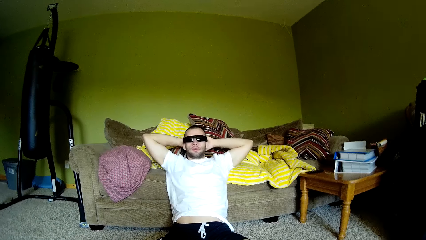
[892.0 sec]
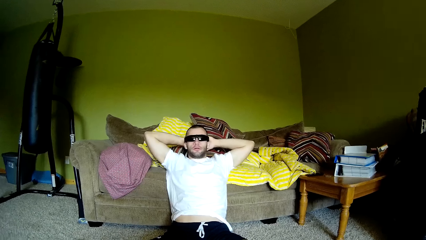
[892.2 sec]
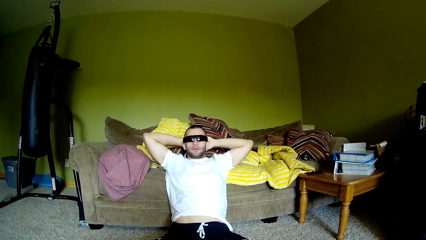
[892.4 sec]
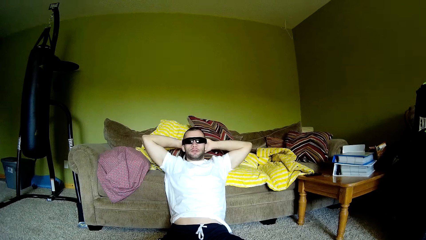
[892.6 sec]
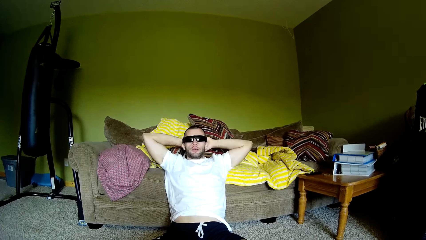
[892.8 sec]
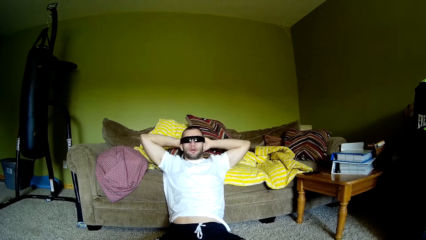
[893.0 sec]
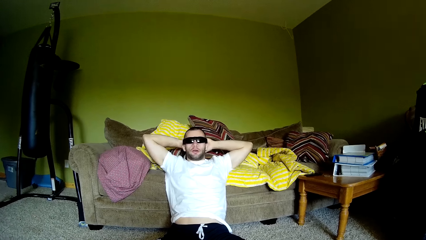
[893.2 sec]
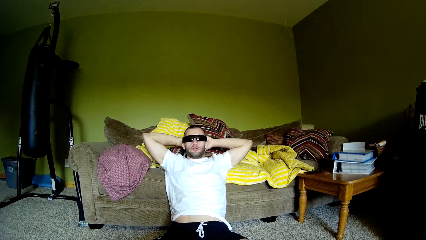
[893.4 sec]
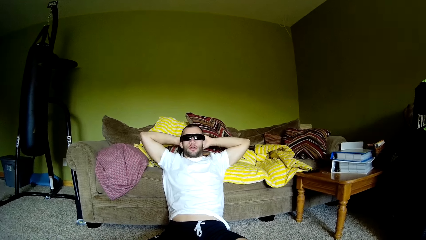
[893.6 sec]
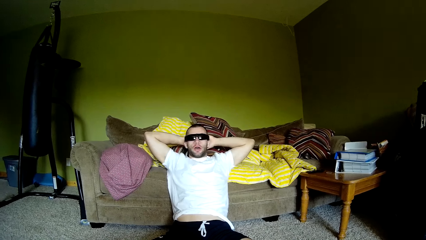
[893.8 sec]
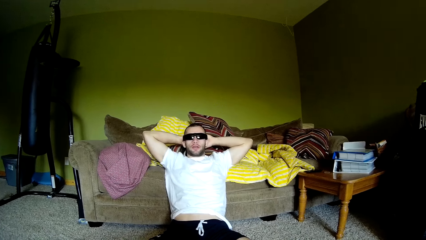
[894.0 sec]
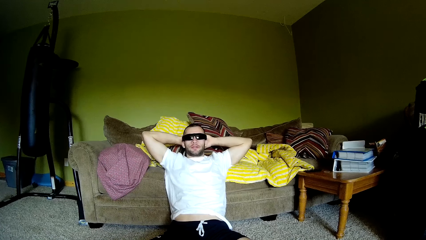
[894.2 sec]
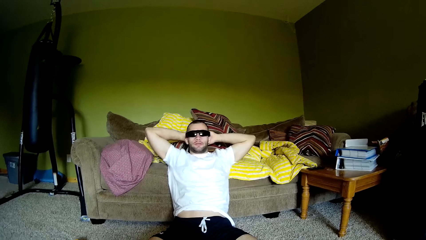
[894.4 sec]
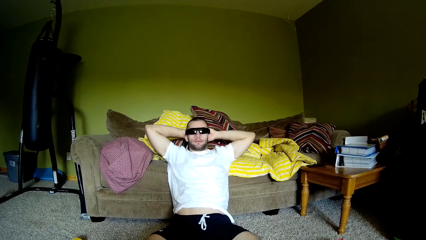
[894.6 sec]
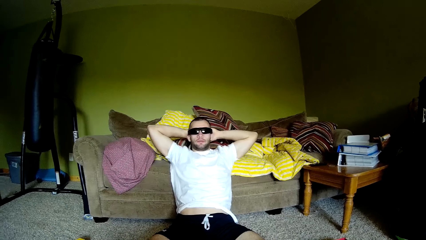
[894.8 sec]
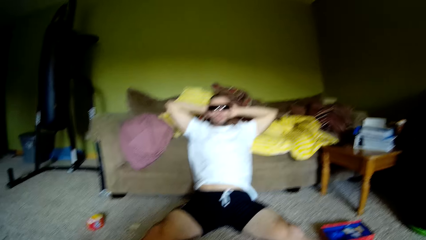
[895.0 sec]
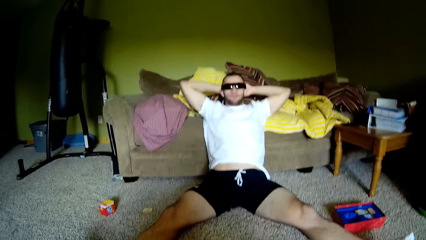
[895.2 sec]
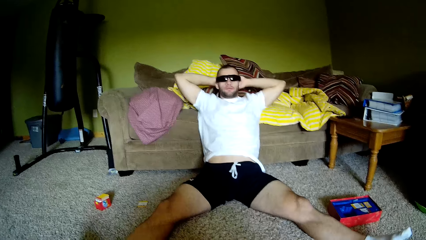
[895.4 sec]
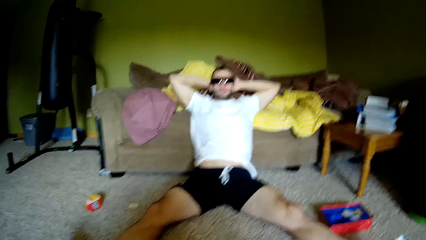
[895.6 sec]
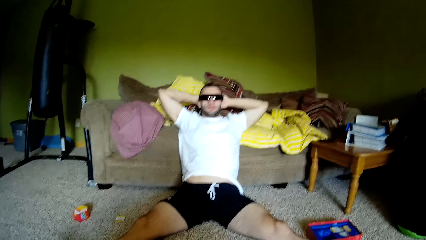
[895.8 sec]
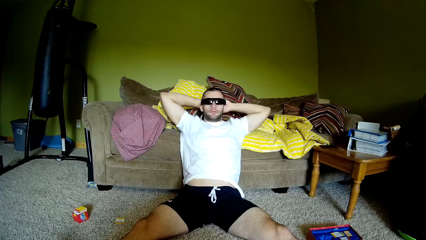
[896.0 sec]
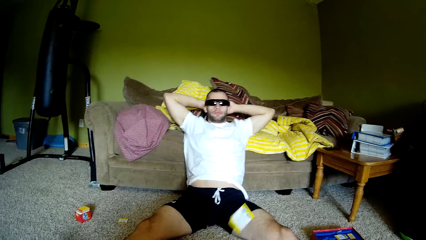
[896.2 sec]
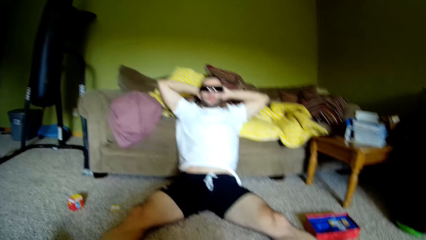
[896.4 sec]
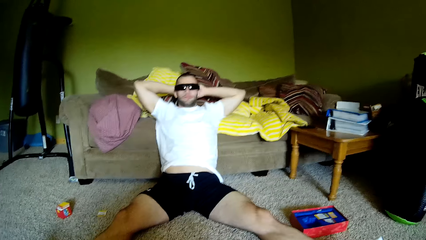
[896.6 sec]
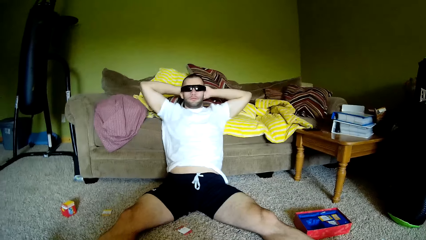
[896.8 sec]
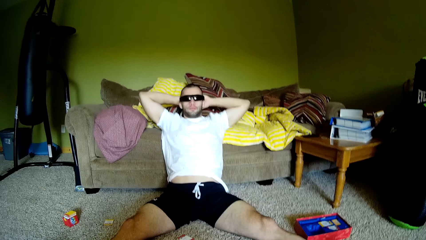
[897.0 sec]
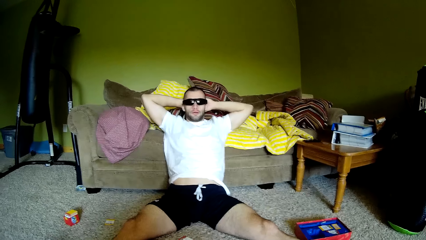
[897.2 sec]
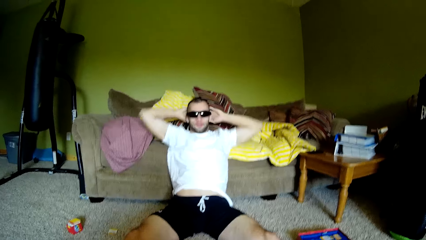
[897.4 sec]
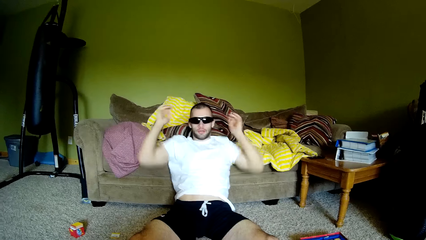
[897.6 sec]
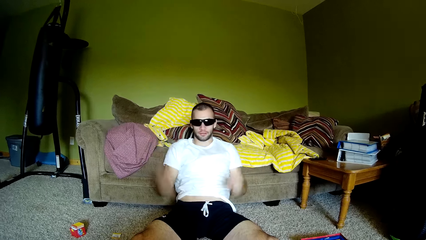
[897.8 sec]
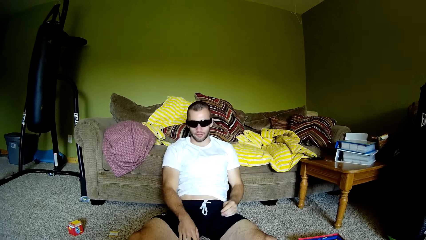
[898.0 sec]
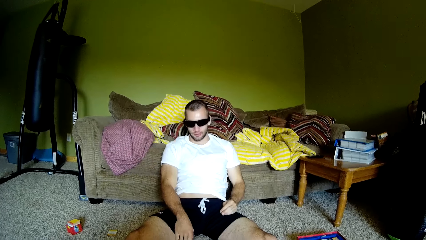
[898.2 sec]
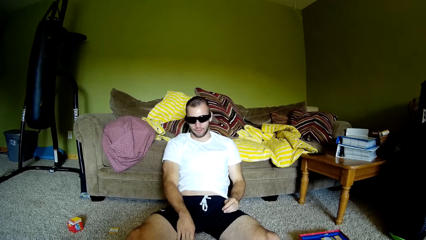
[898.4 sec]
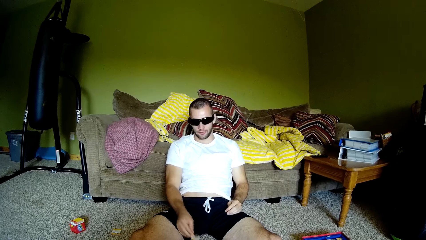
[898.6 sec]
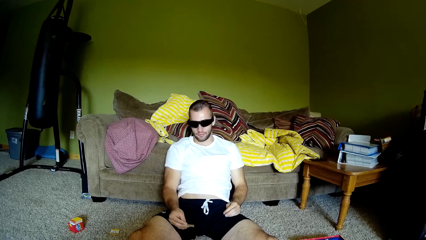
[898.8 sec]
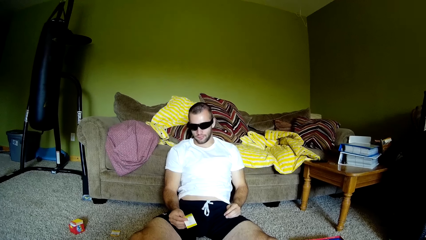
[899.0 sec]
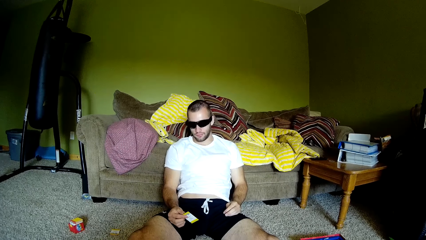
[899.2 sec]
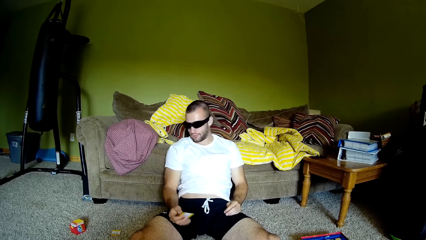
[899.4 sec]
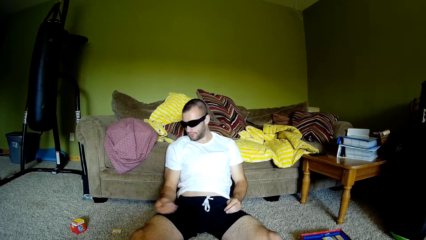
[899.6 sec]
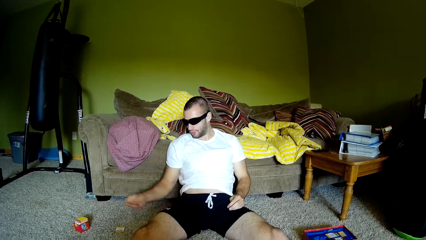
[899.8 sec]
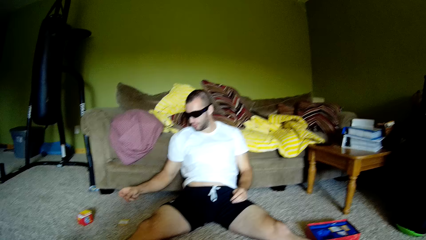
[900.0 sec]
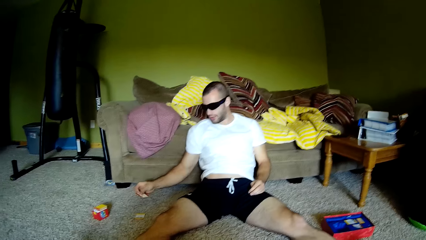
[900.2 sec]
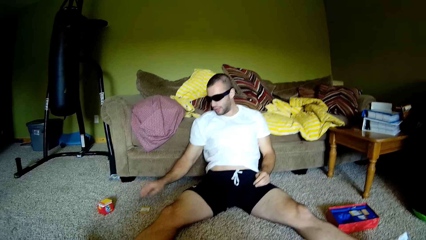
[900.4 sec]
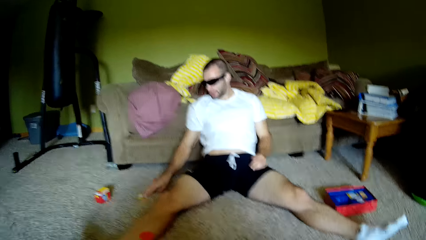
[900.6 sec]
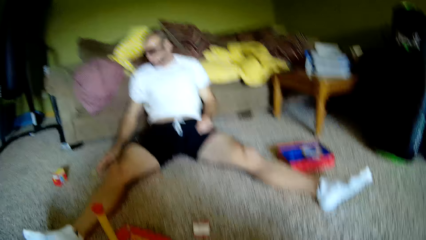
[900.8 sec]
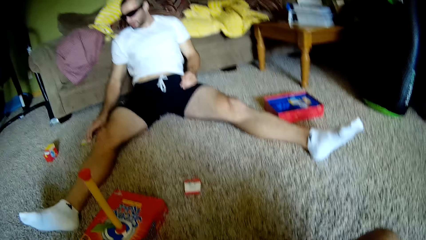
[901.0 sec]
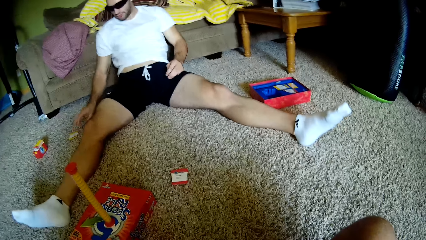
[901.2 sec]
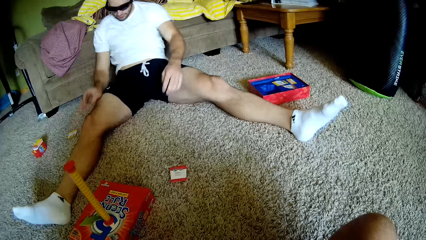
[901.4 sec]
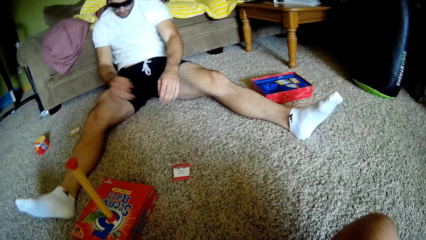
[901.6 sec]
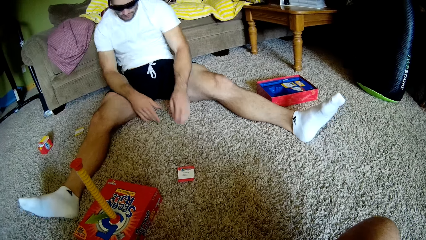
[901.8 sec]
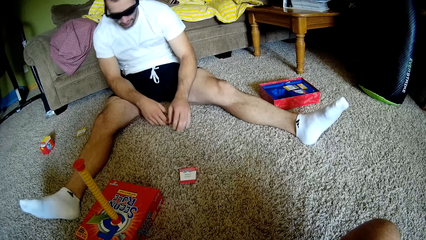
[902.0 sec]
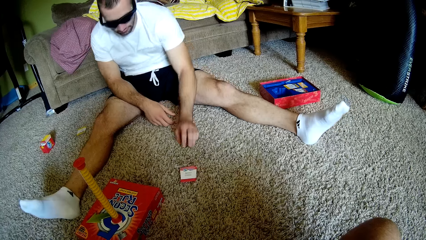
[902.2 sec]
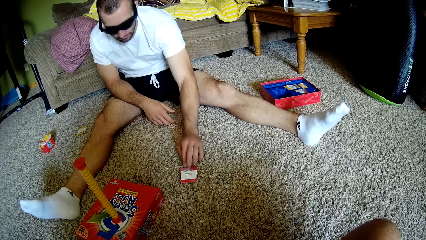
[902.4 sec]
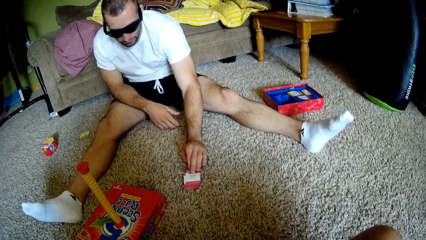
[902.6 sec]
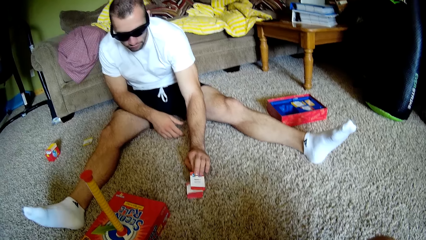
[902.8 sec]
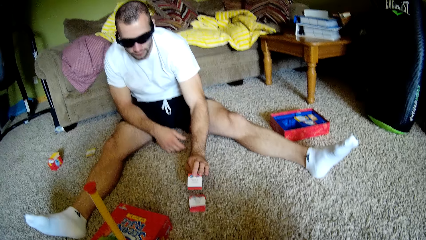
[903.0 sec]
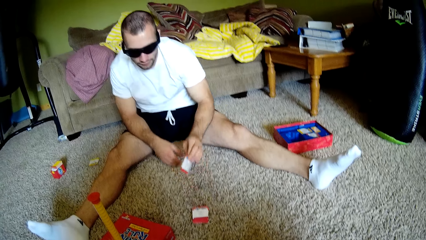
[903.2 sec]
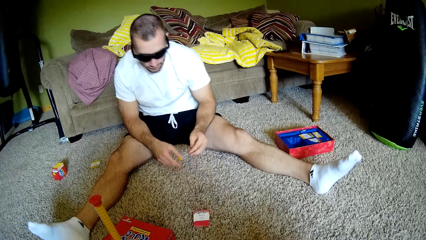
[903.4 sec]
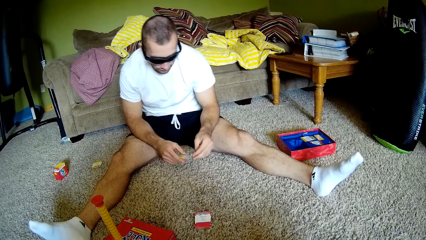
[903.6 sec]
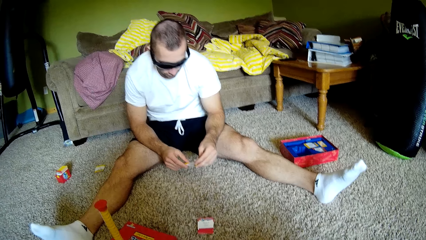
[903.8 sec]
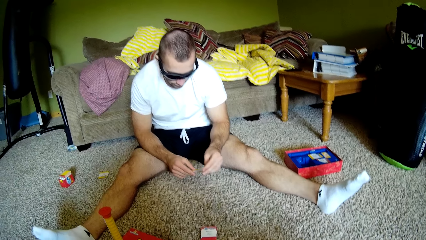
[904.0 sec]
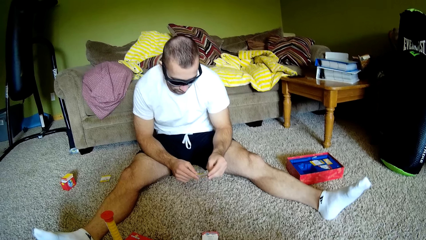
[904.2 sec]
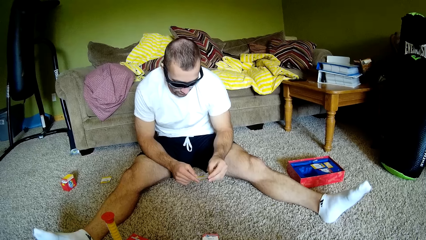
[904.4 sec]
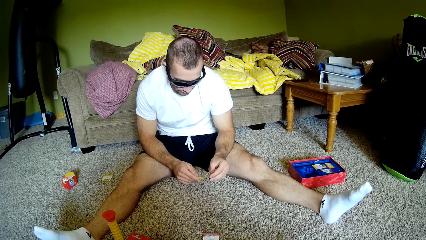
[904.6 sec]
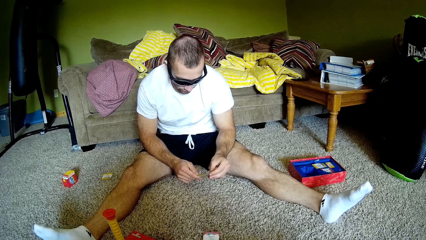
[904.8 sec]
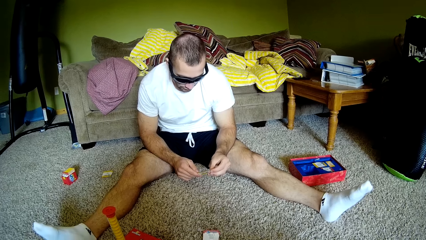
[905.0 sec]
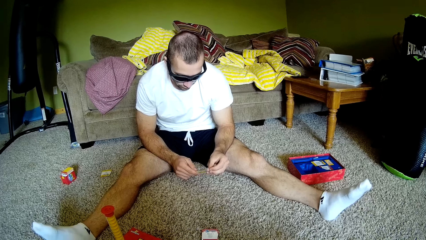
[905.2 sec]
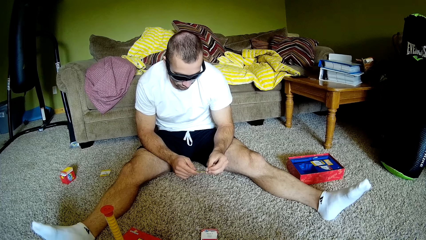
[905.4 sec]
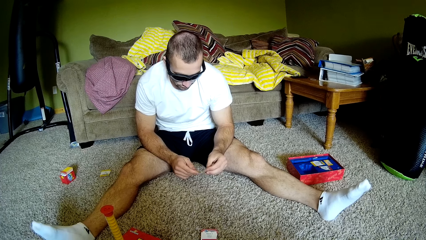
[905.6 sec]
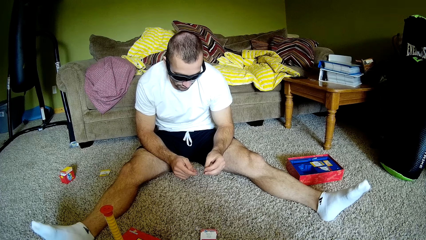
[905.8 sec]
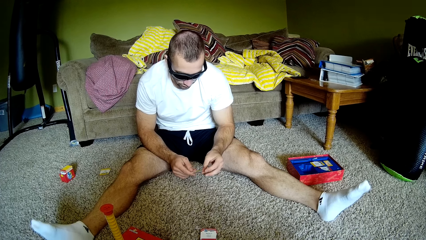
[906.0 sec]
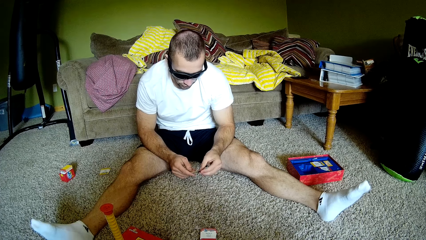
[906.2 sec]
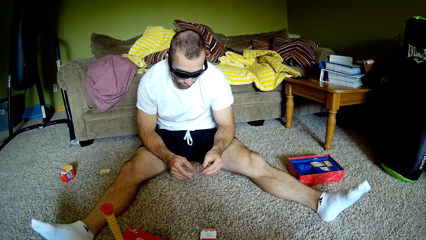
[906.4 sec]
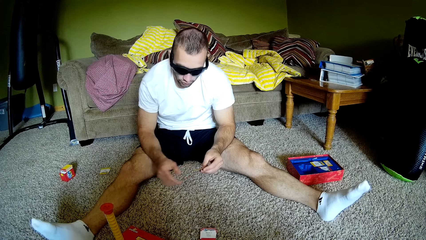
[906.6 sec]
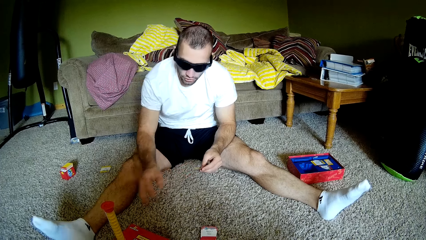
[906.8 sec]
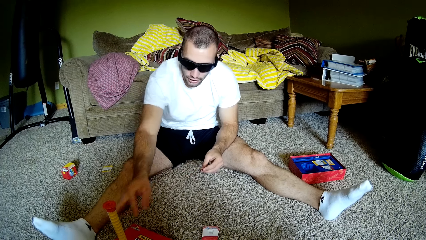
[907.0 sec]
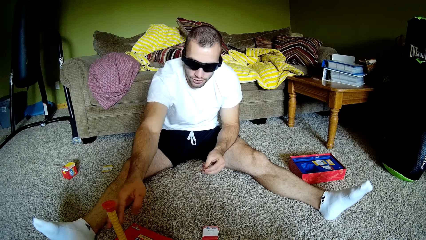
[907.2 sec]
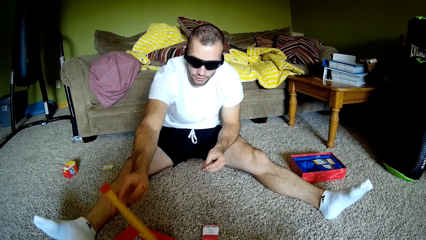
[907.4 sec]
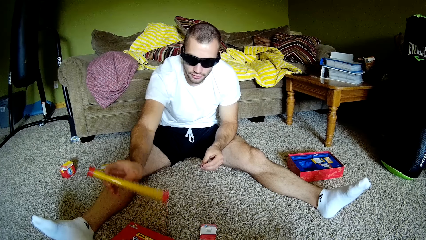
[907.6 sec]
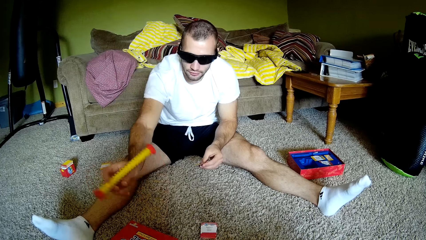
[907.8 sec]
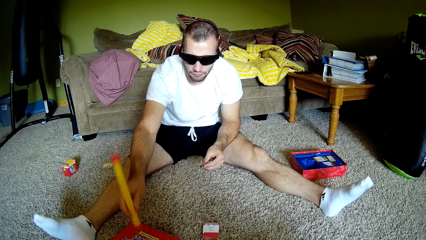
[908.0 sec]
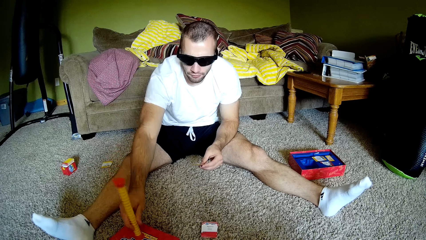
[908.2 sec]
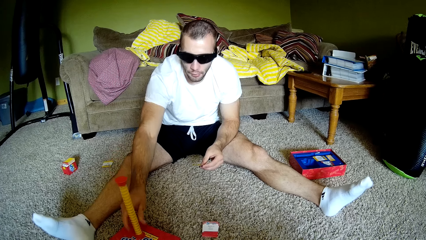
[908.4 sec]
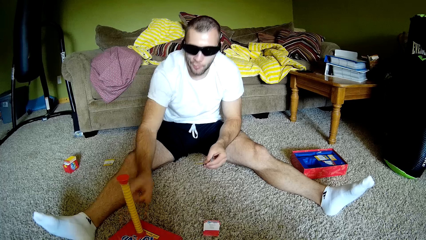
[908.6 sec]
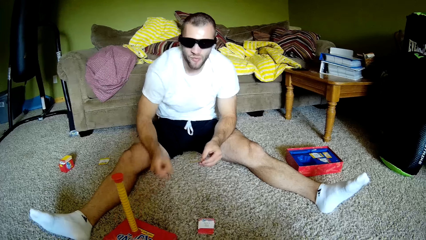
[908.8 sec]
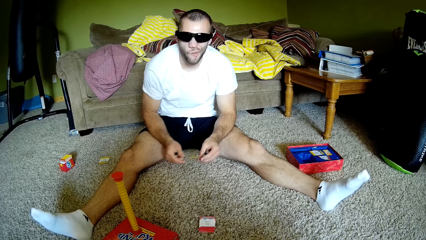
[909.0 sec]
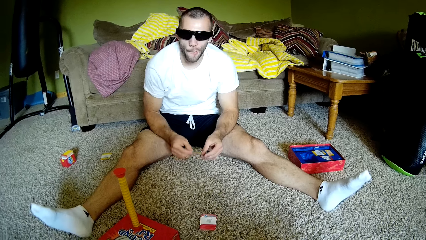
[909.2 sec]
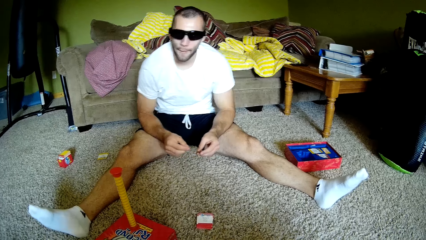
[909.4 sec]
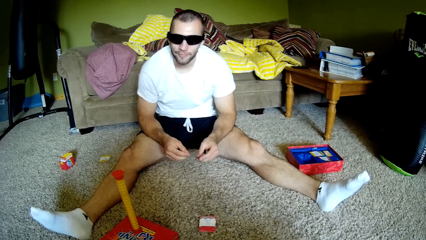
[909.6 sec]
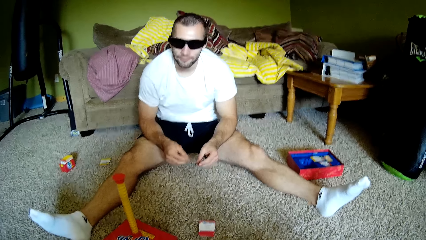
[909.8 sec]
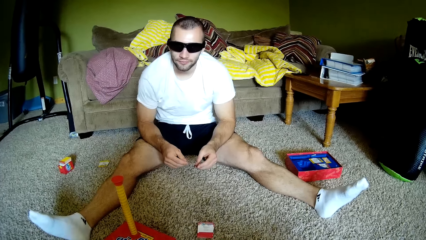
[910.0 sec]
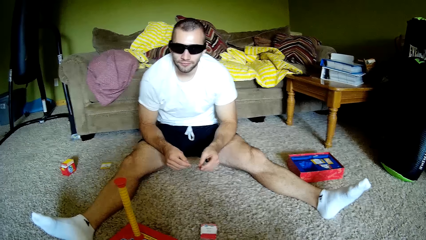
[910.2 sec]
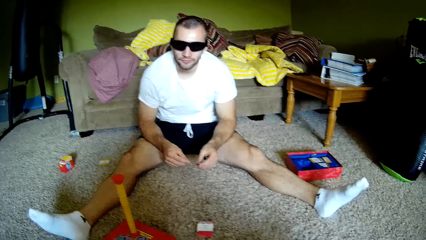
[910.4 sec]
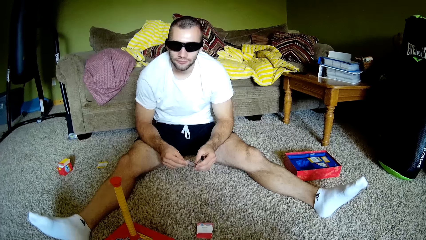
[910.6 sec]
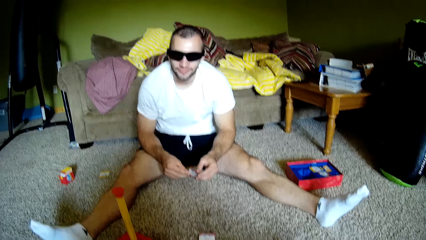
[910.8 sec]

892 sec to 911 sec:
The man talks to the camera wearer. The camera wearer looks at the man. They throw a card towards the man. The man picks up the card and puts the card down. The camera wearer sings. The man picks up the card, reads the card, and turns the toy around.
